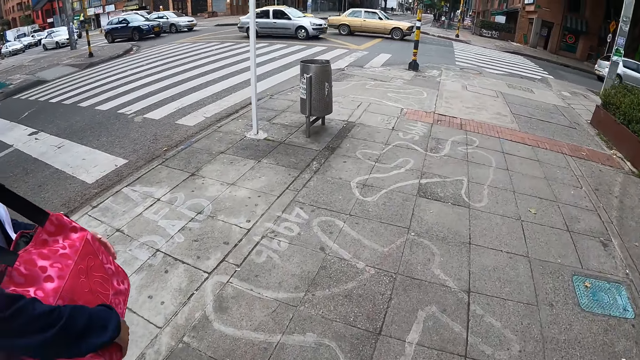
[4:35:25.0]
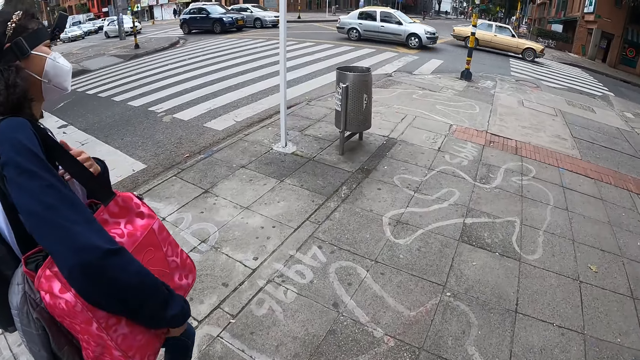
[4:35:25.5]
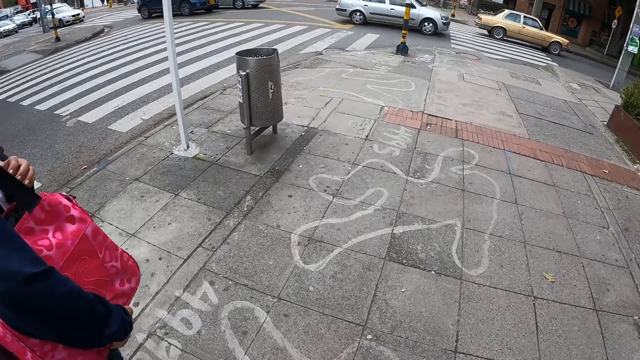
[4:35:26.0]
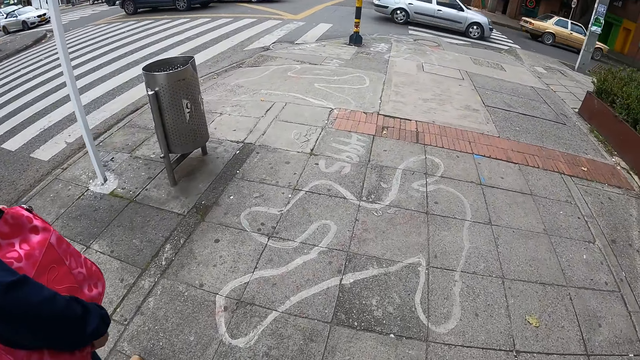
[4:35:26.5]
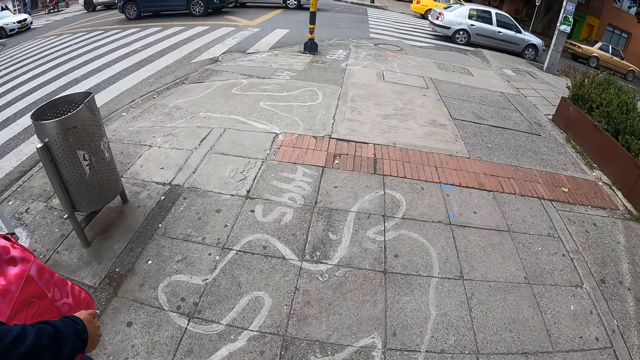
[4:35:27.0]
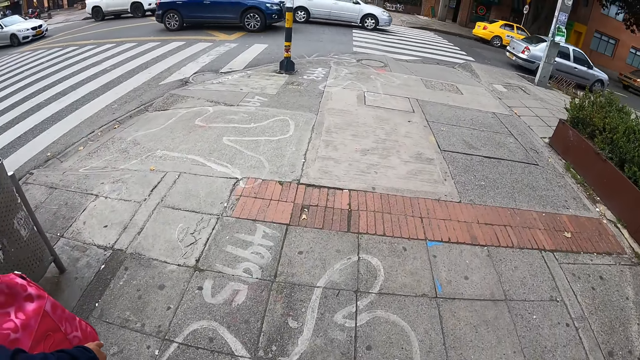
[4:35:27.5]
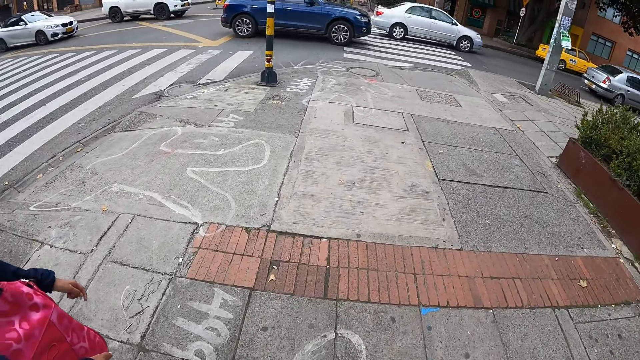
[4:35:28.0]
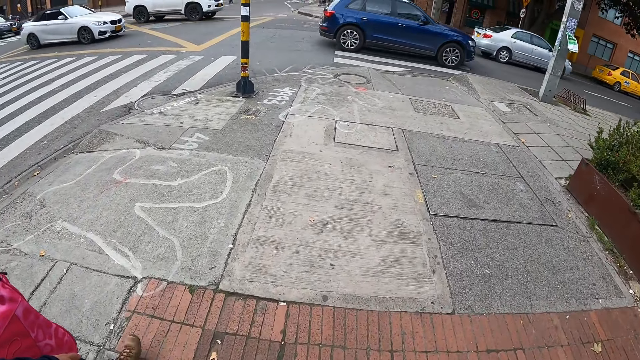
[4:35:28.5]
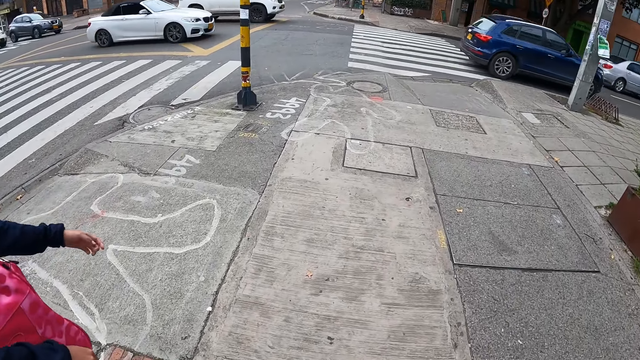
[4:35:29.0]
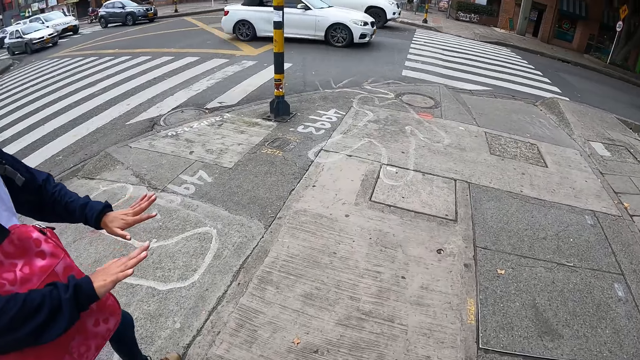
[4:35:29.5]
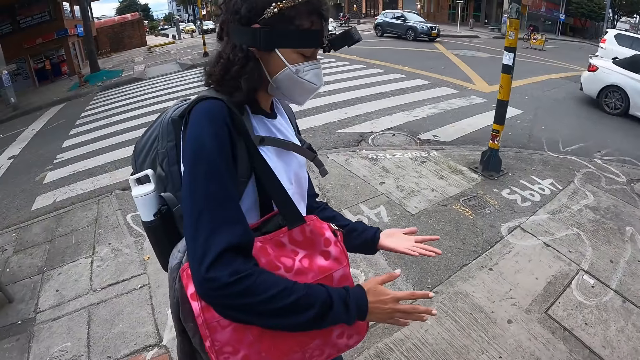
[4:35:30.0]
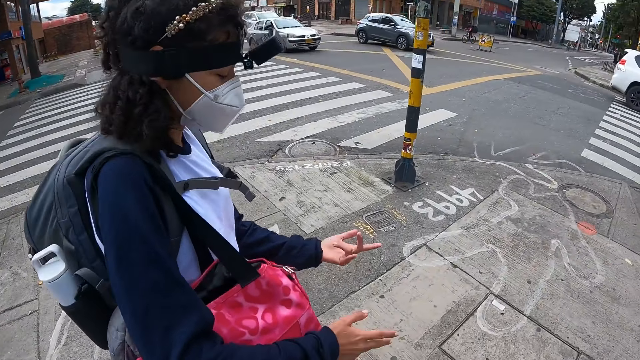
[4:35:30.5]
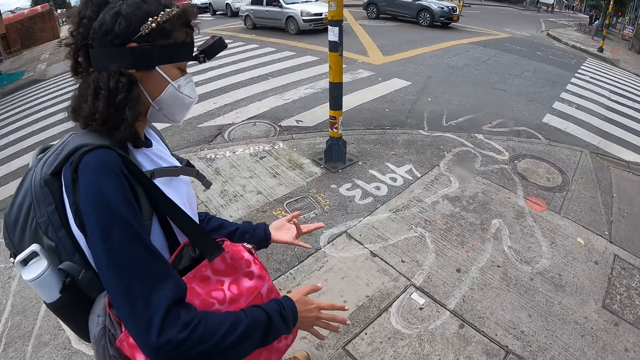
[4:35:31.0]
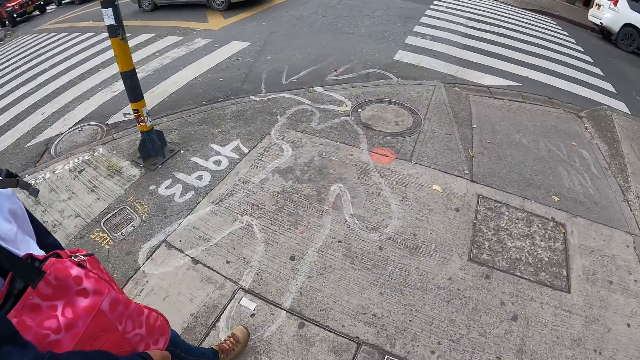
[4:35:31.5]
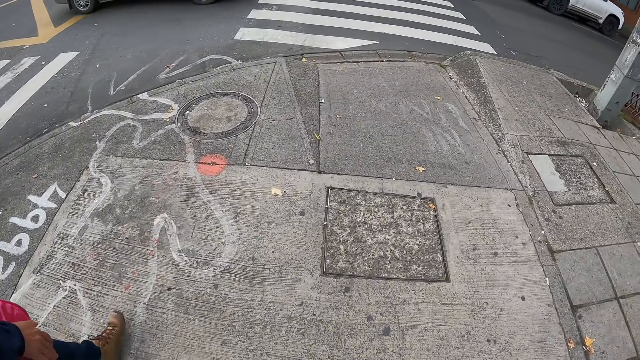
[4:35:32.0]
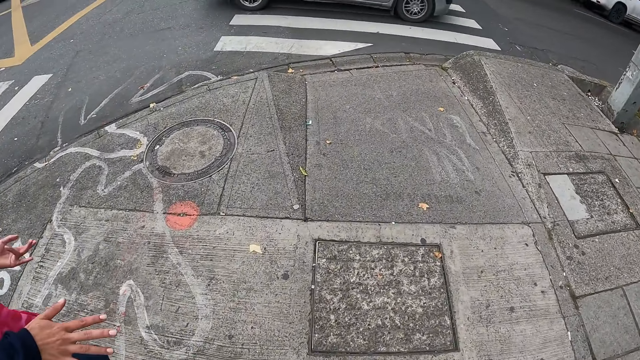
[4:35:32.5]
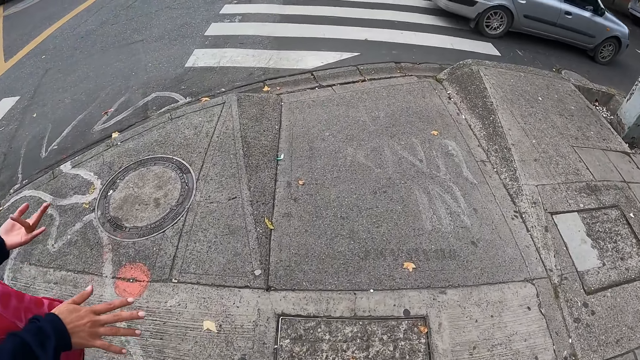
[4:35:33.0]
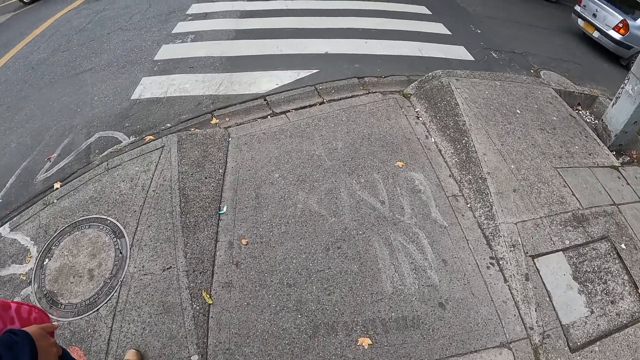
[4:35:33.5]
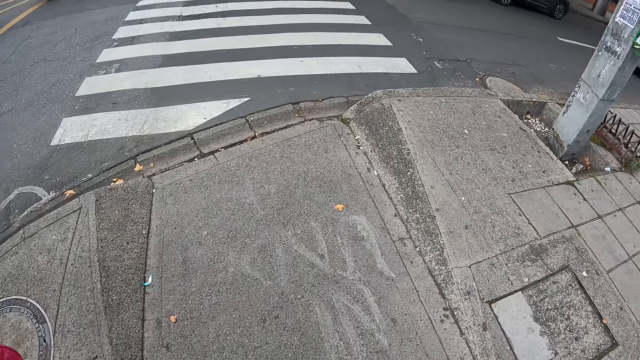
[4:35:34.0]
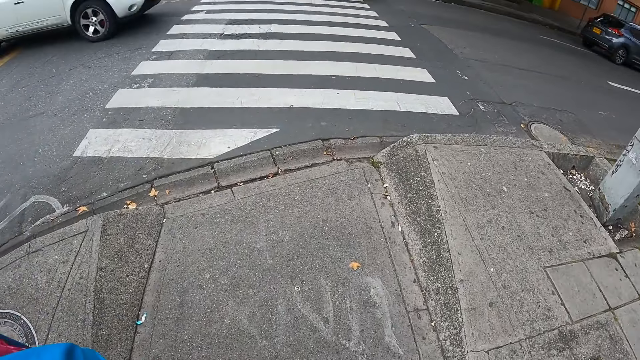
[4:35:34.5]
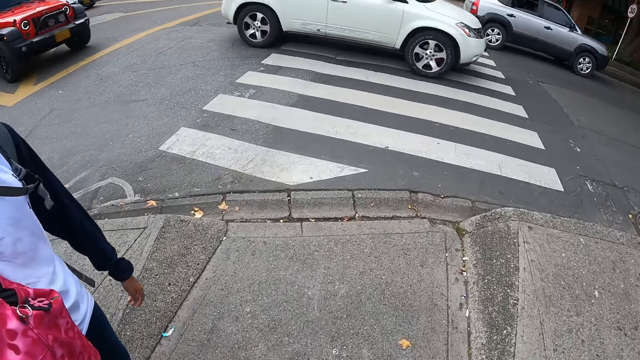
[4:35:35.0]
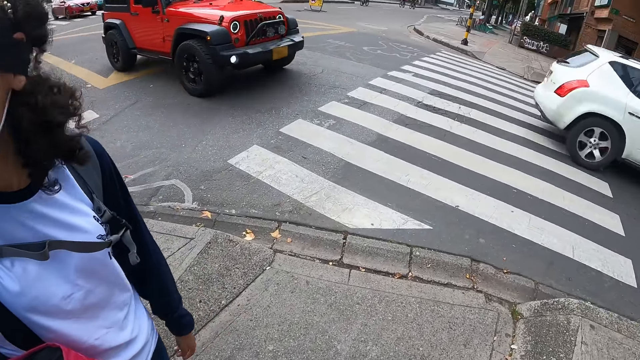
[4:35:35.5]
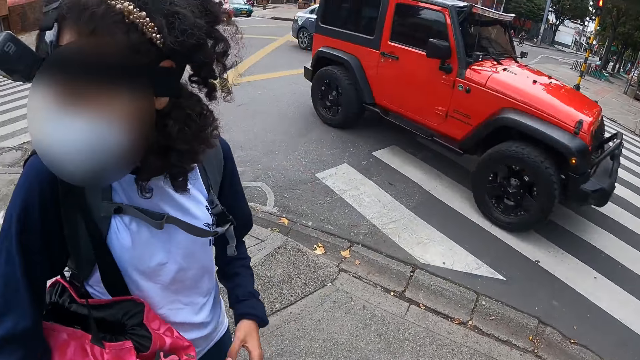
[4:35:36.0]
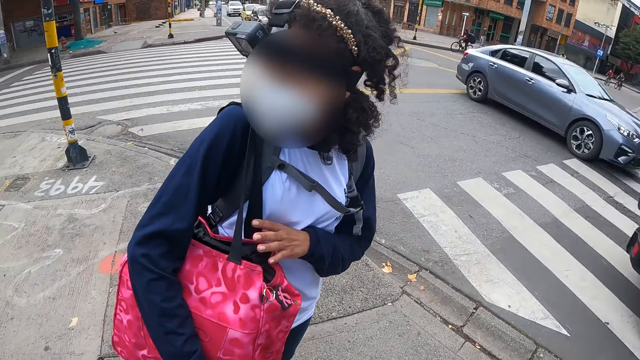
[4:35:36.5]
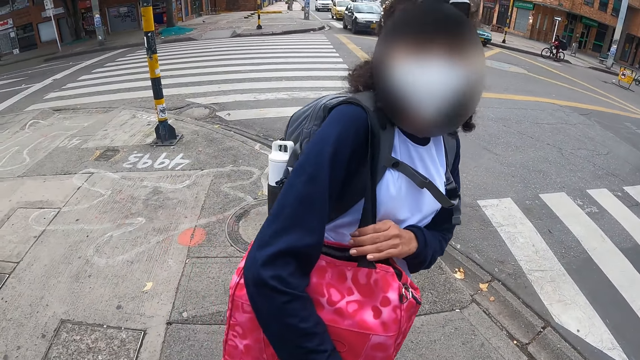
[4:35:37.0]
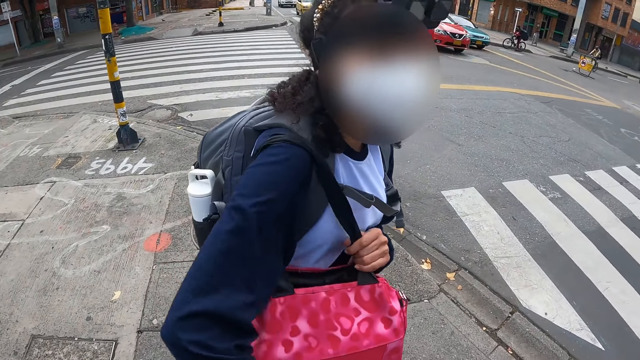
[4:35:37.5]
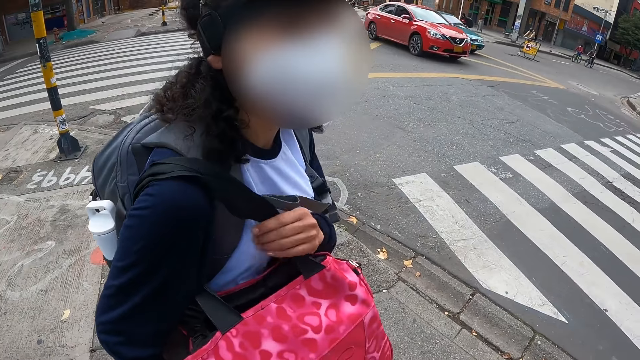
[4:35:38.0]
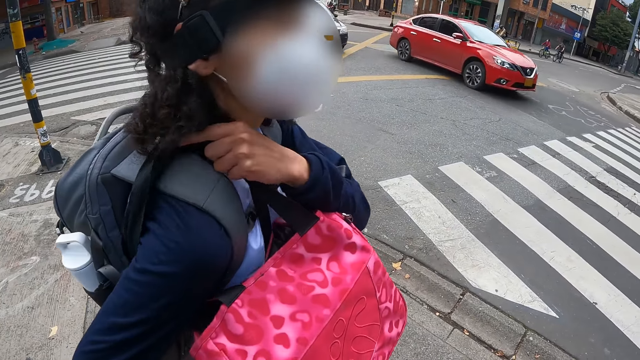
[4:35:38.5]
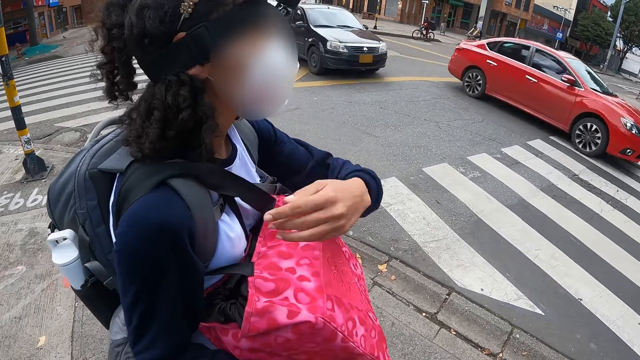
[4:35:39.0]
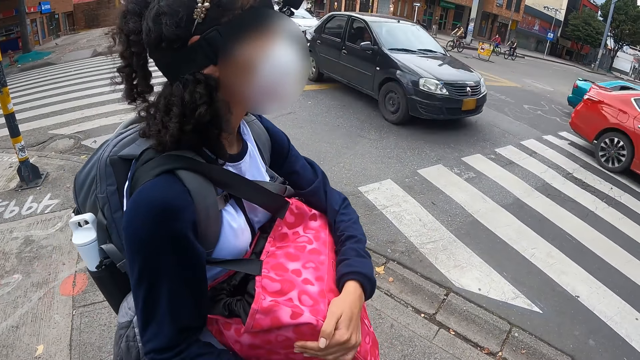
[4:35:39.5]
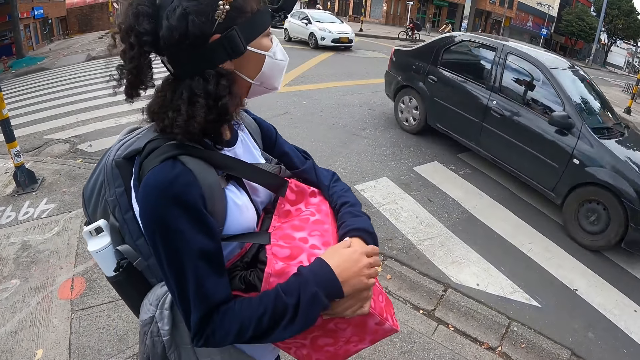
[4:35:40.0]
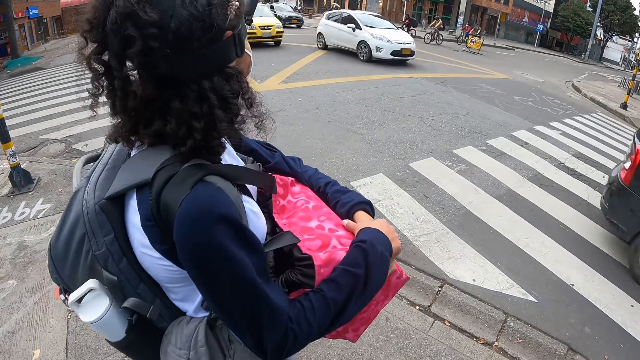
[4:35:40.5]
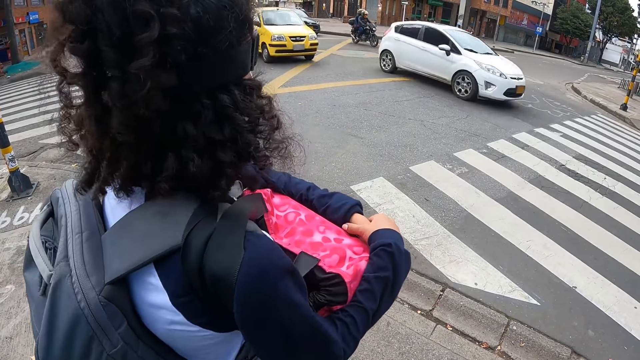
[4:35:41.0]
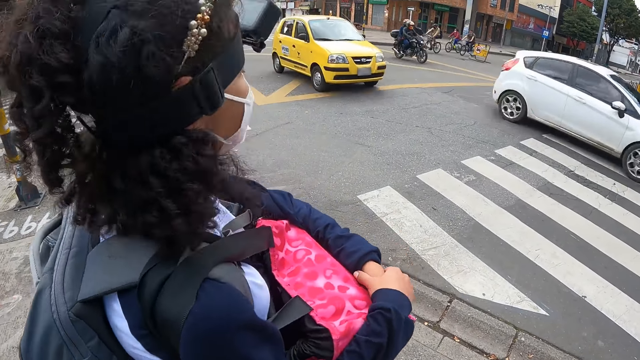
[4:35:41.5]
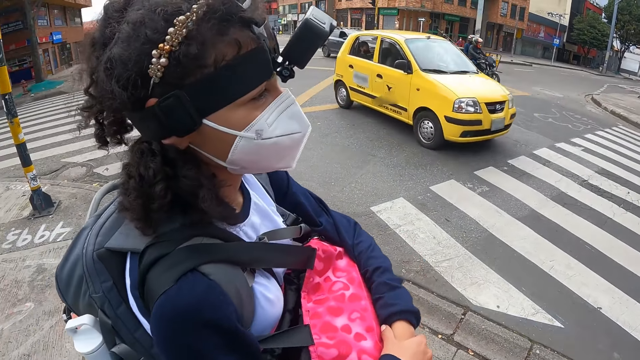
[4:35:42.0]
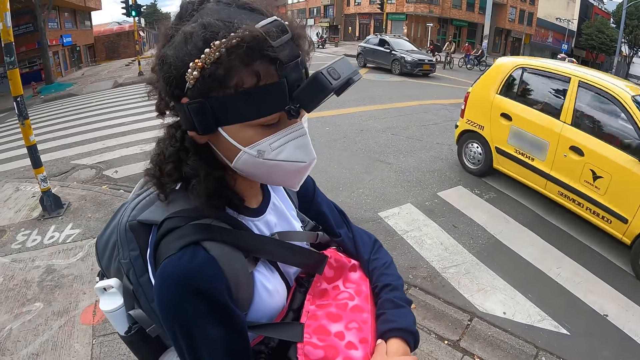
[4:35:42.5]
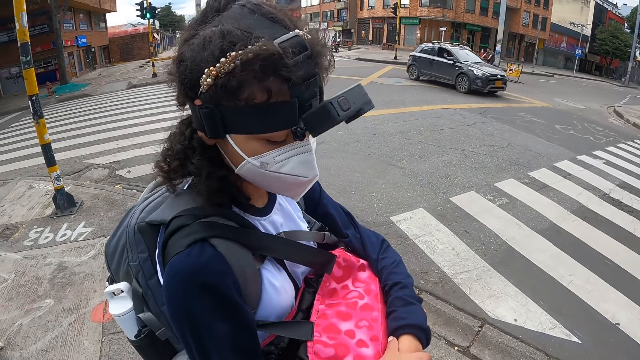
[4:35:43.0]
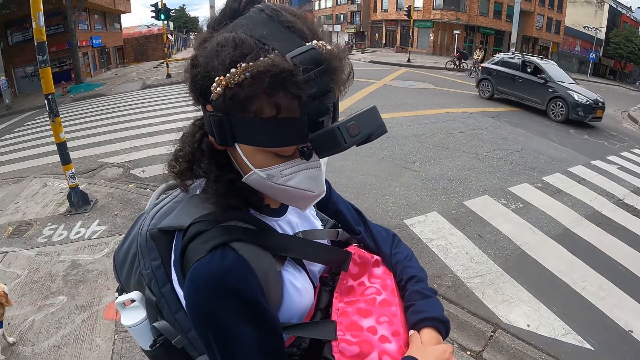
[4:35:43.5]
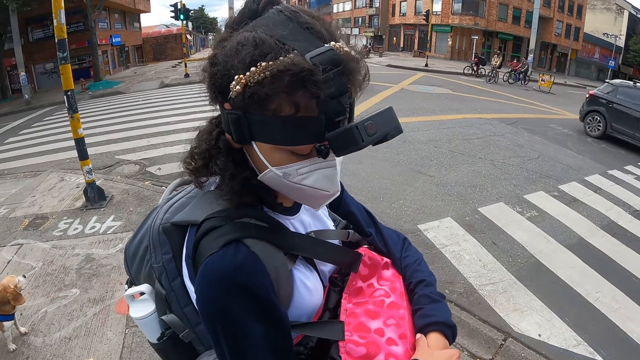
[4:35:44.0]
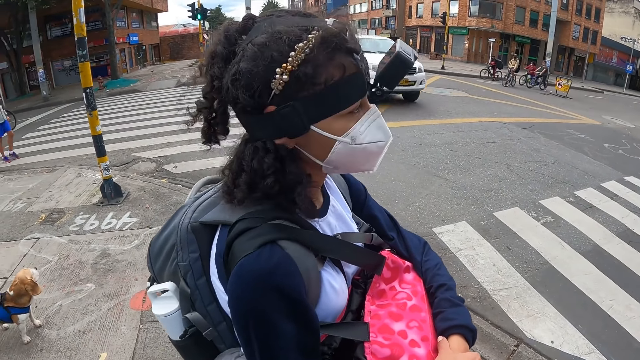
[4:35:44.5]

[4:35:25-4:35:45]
The woman raises her left hand and lowers her left hand. The camera wearer walks on the road. The woman walks on the road. The woman shakes hands. Several vehicles on the road drive past the camera wearer. The camera wearer raises her left hand. She stops in front of a zebra crossing. The woman holds the bag with her left hand. The camera wearer looks around the road. The woman adjusts the bag on her shoulder with her left hand and holds the bag with both hands.
